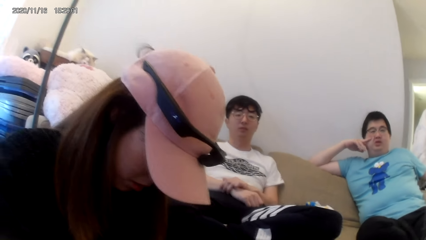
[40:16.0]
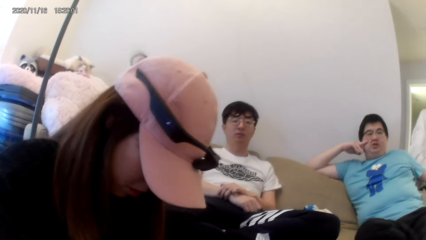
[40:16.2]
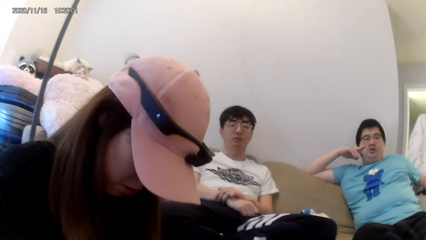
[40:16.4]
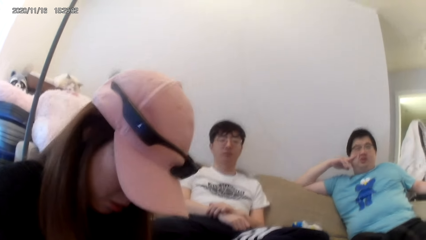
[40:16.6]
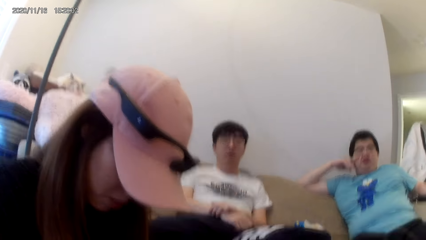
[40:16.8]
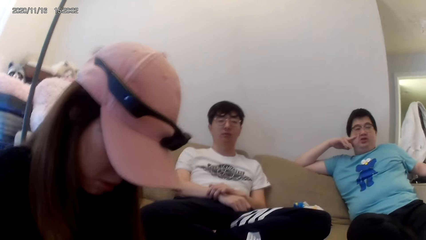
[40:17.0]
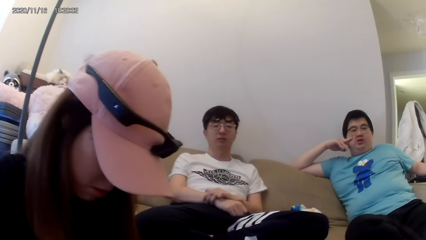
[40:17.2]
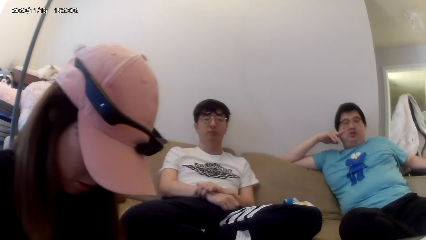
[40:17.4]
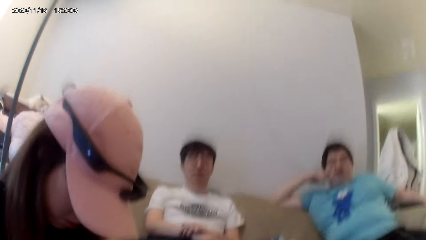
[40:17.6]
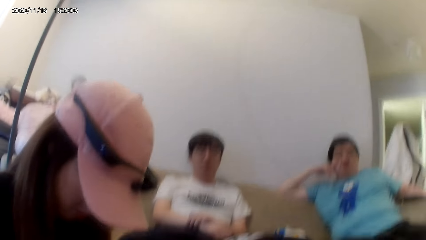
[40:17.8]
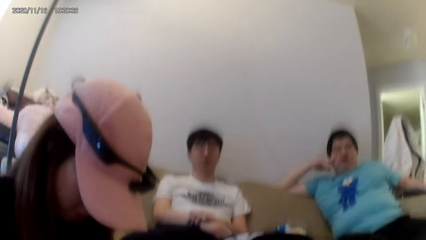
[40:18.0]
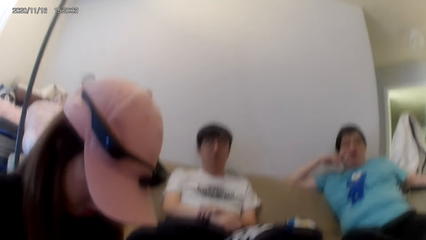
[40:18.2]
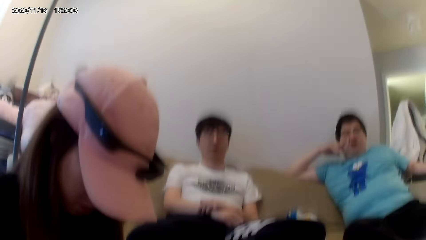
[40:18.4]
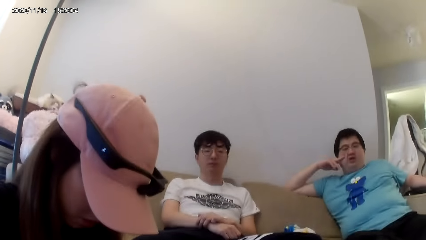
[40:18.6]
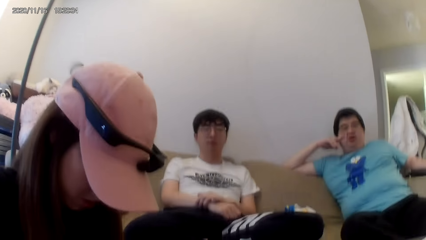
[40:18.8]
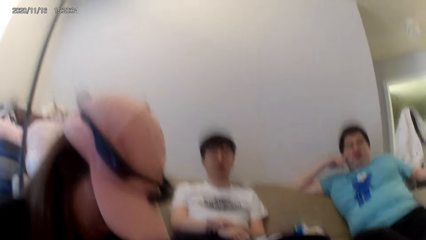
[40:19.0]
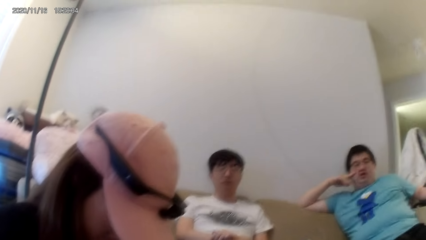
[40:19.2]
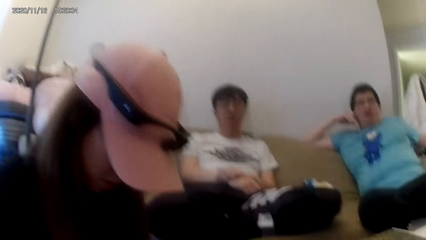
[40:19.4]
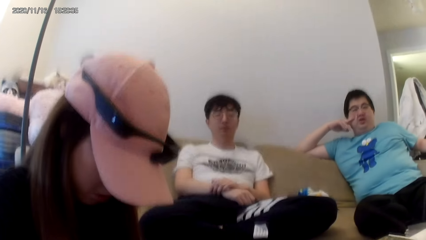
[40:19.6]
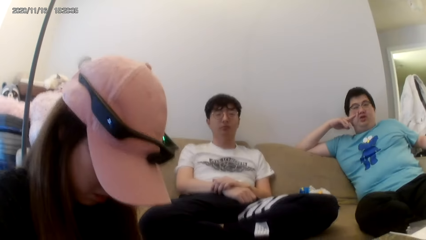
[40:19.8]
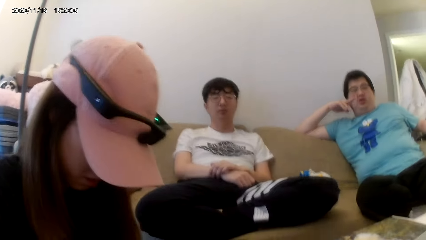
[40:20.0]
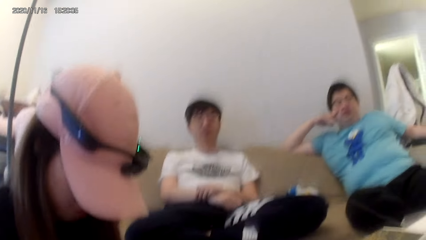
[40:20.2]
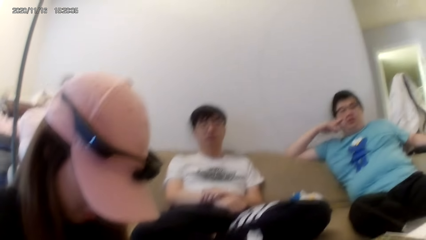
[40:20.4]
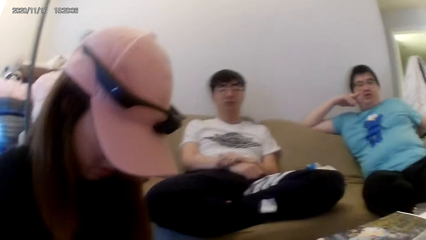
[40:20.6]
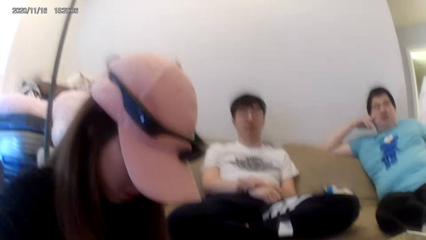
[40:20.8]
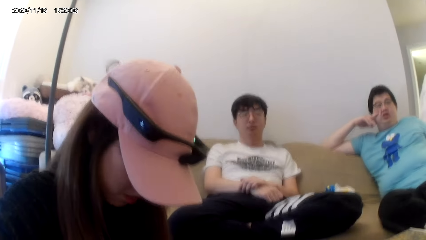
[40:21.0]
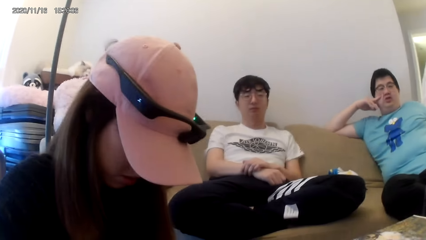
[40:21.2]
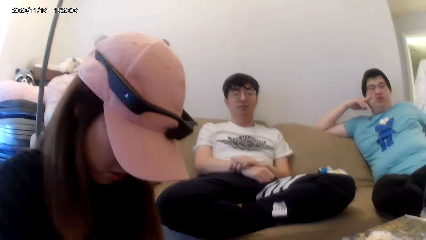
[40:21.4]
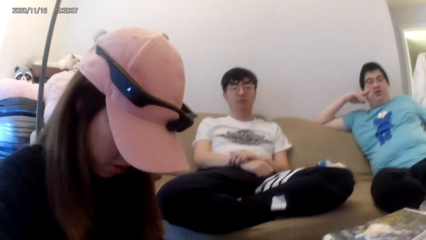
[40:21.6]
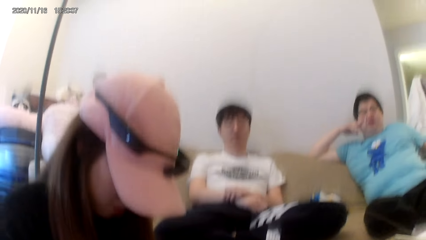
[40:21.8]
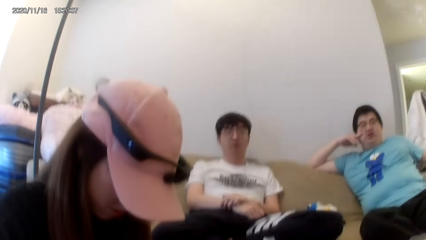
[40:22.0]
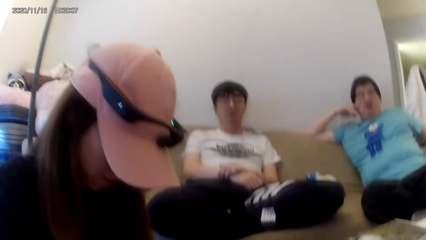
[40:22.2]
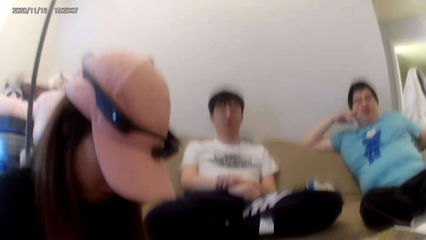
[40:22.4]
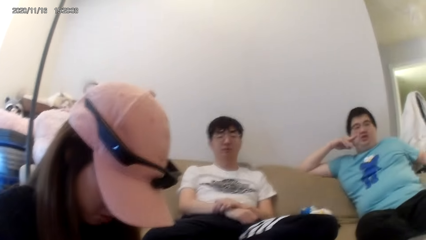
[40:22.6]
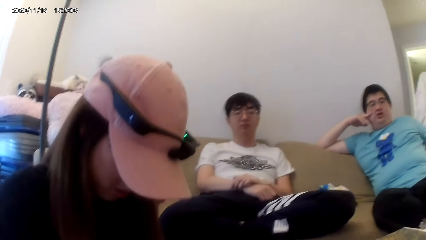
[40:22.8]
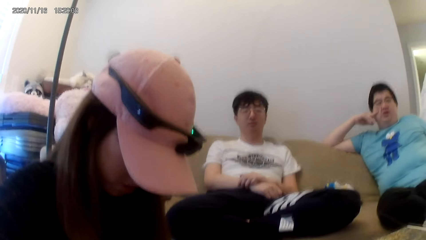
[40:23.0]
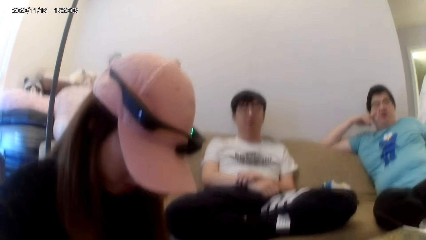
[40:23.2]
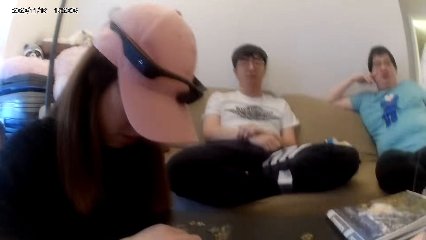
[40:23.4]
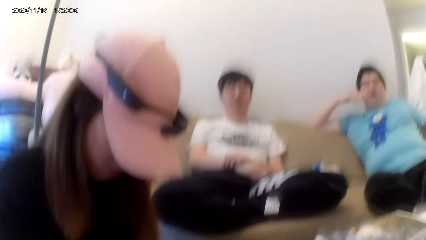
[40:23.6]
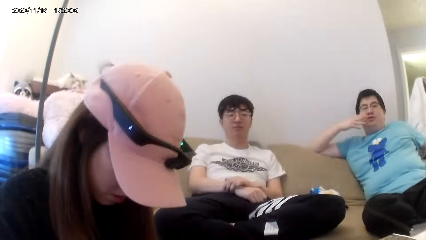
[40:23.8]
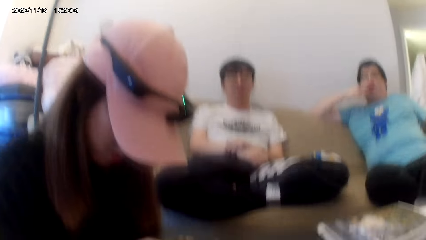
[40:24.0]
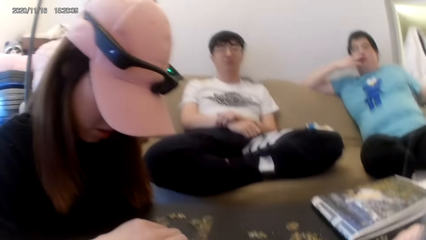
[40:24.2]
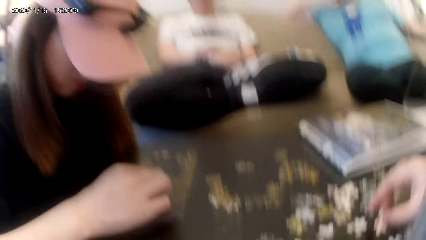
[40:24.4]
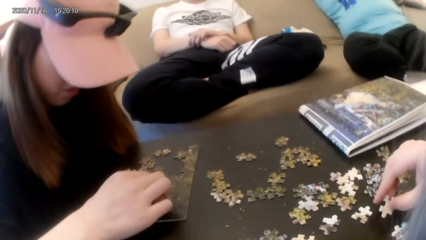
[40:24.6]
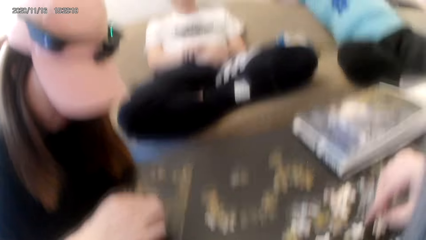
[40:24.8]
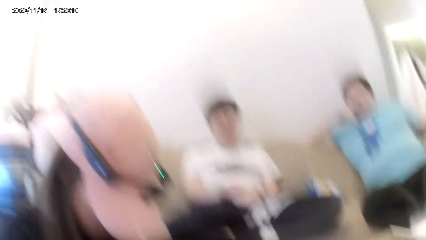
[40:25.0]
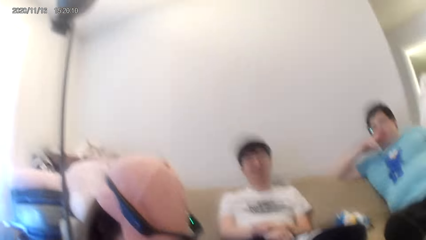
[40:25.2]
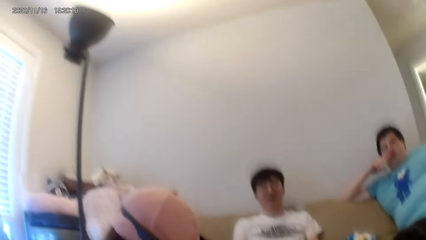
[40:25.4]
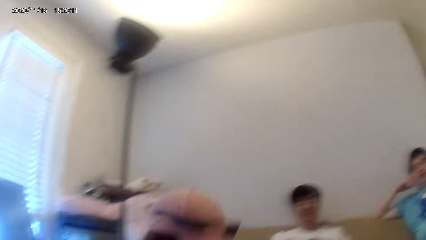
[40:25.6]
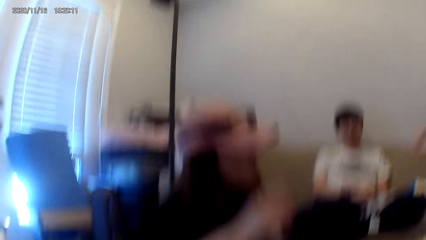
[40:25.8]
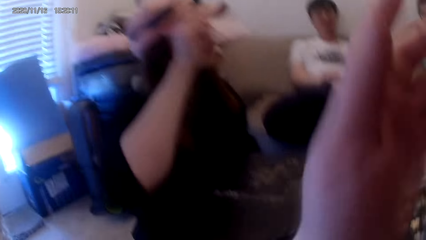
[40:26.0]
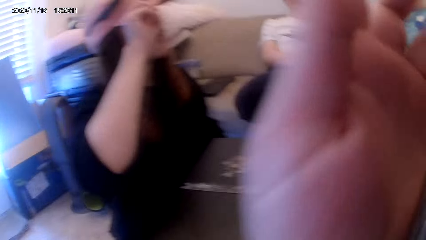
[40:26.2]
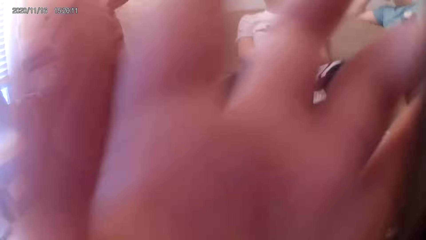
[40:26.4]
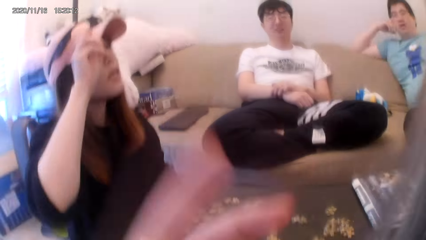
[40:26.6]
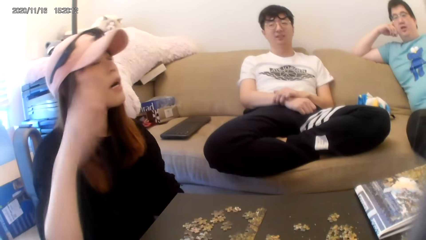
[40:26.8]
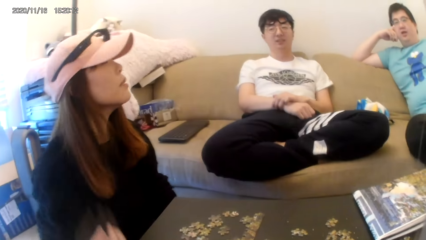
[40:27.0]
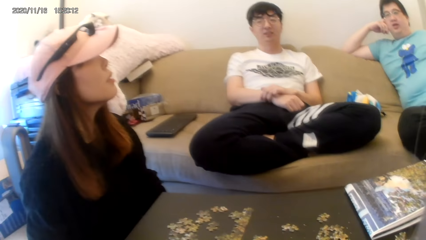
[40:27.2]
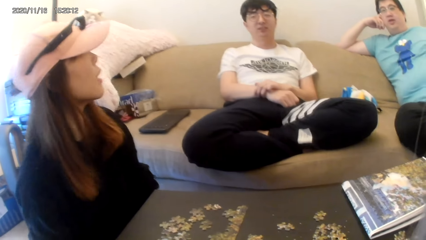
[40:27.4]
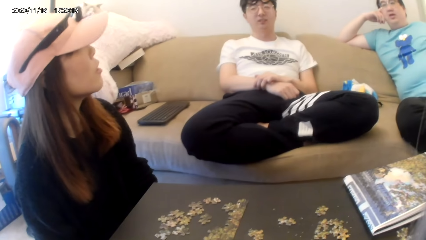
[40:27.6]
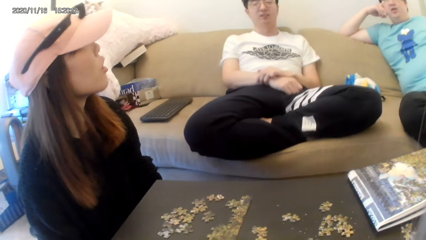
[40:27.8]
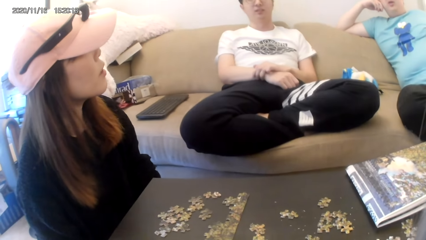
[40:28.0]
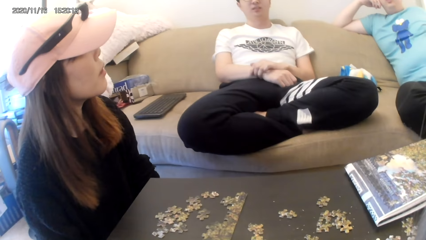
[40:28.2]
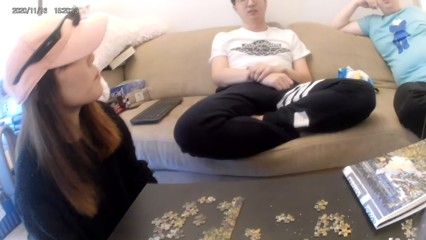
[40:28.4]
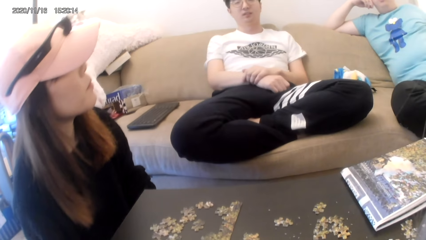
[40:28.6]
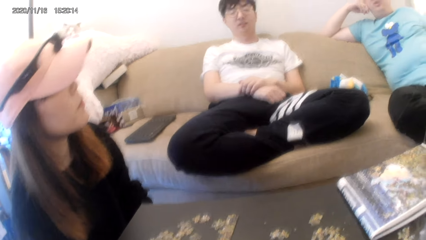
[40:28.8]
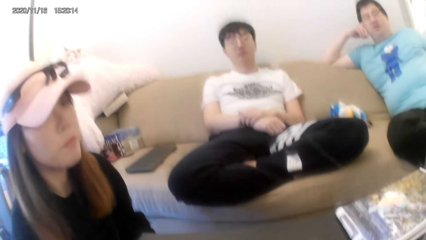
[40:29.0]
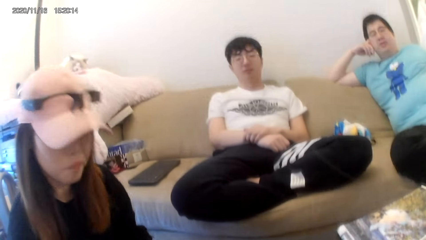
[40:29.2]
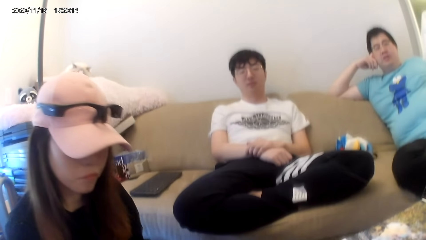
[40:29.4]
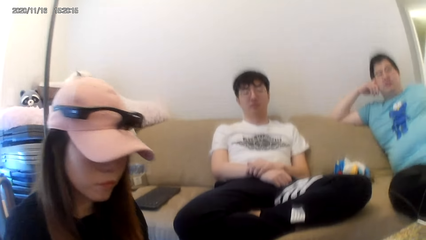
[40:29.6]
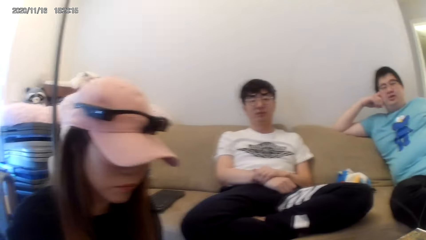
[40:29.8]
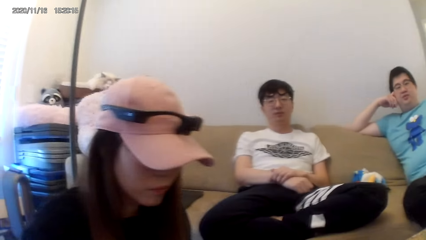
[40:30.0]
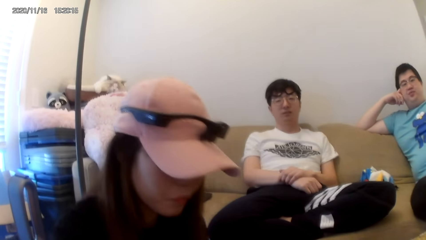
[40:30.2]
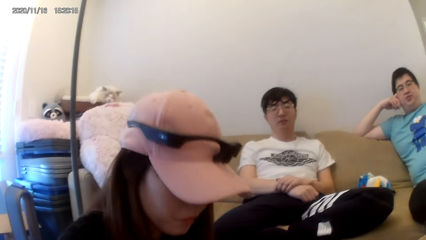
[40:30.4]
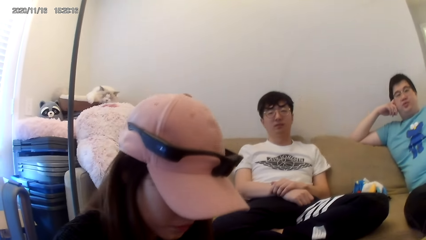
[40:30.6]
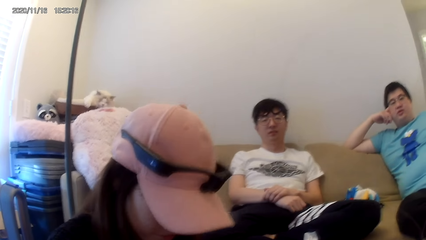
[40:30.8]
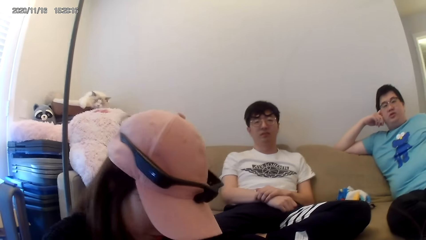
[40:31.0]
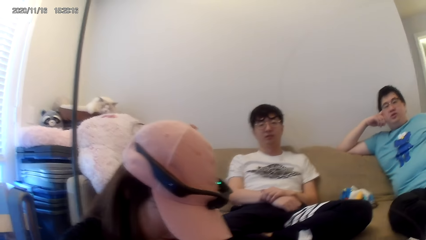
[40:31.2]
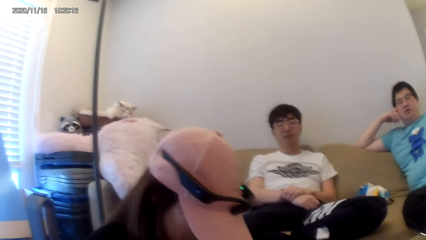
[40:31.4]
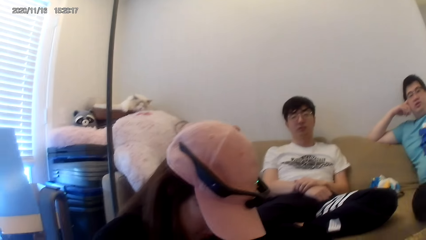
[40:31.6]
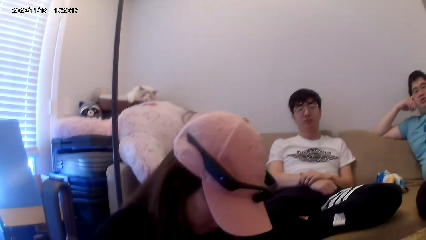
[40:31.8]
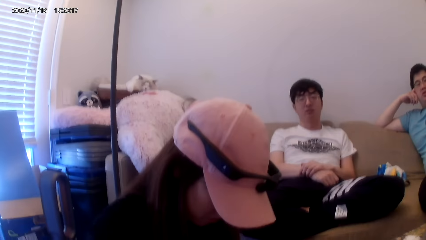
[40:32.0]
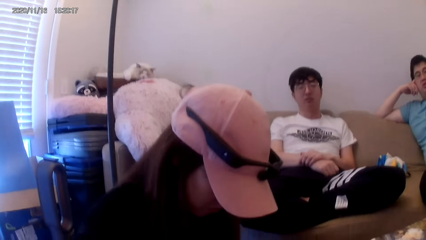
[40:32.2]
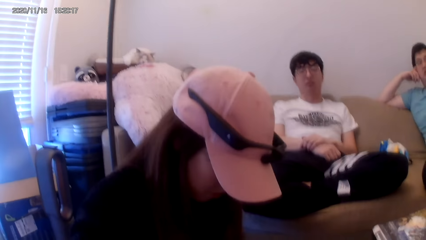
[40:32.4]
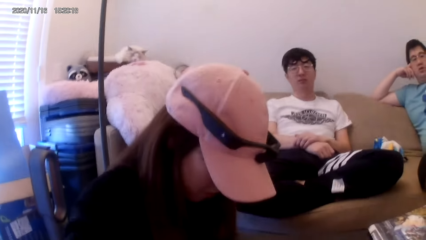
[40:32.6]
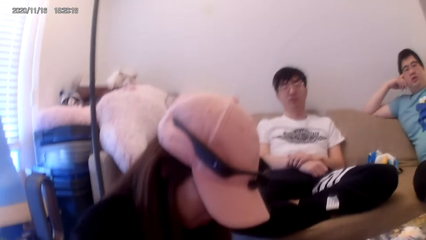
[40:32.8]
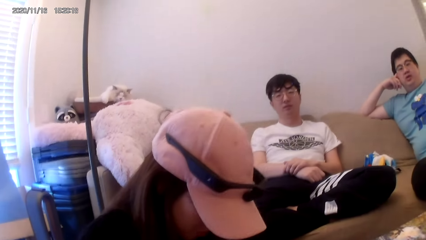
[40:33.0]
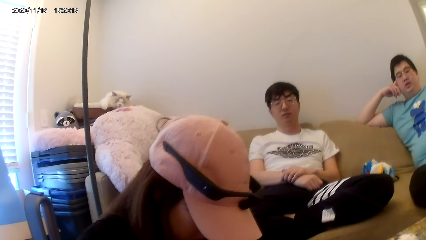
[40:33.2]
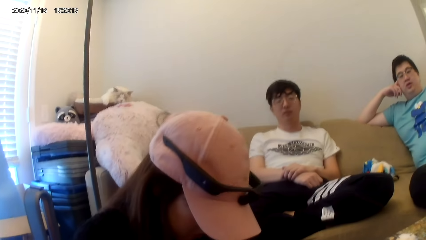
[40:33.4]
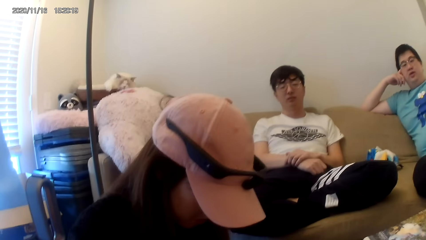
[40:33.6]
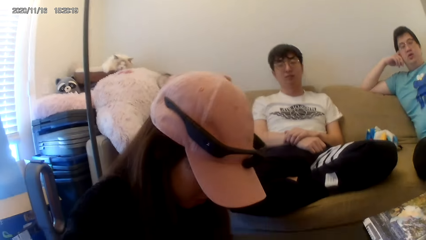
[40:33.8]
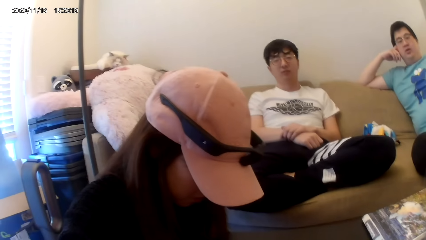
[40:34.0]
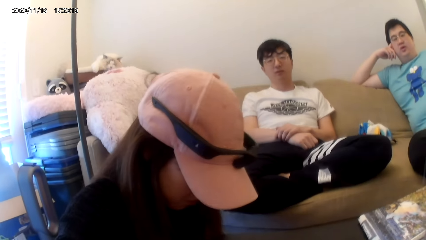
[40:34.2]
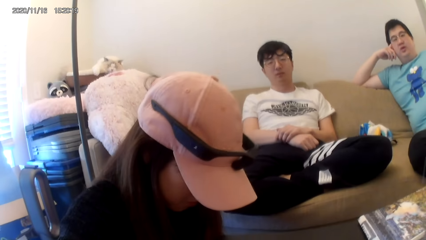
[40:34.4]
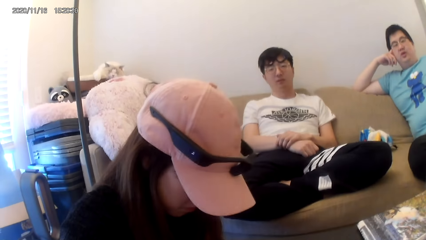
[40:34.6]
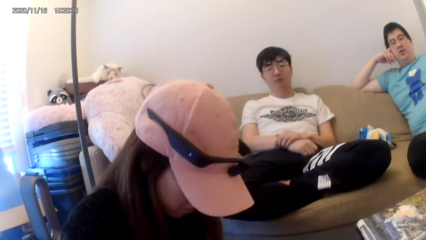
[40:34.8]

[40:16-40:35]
The camera wearer plays a jigsaw puzzle. They dialogue with a person. They play the jigsaw puzzle. They dialogue with the person.
